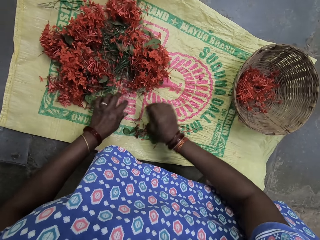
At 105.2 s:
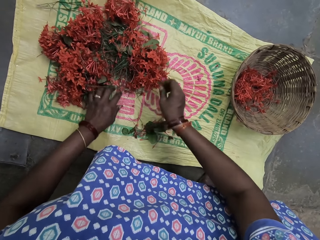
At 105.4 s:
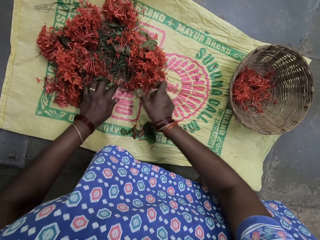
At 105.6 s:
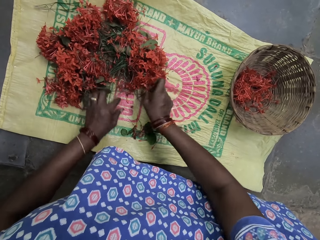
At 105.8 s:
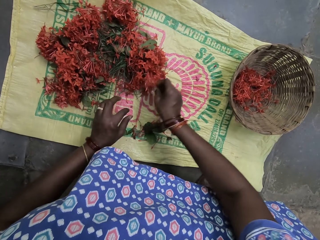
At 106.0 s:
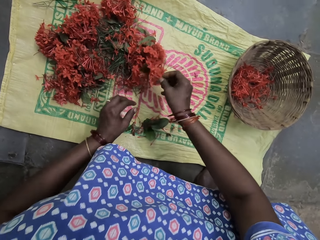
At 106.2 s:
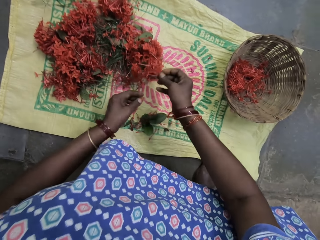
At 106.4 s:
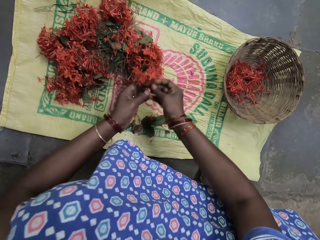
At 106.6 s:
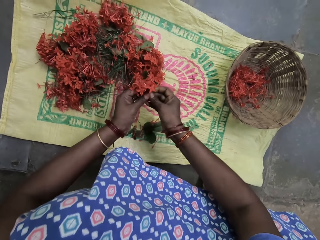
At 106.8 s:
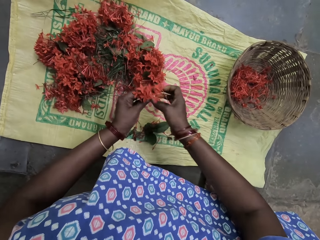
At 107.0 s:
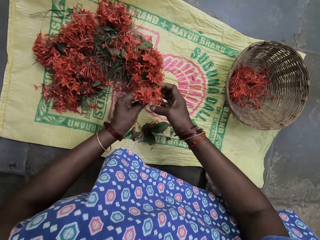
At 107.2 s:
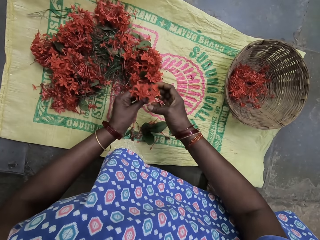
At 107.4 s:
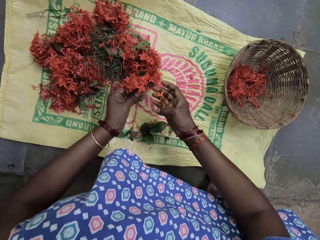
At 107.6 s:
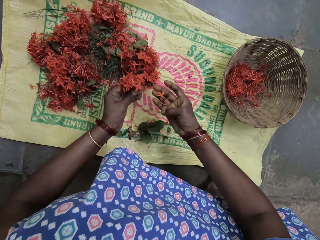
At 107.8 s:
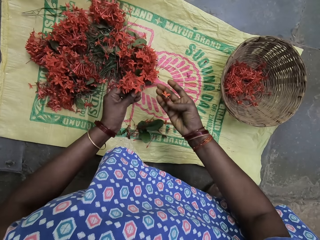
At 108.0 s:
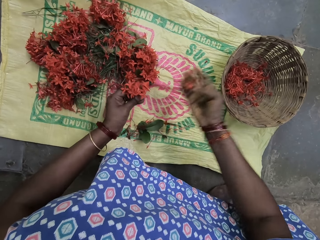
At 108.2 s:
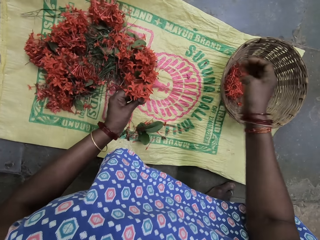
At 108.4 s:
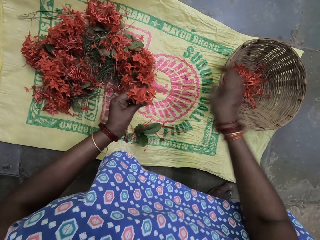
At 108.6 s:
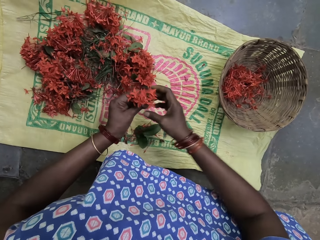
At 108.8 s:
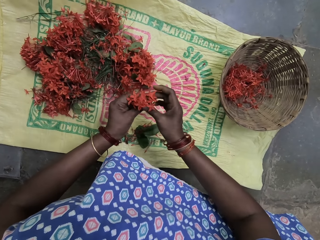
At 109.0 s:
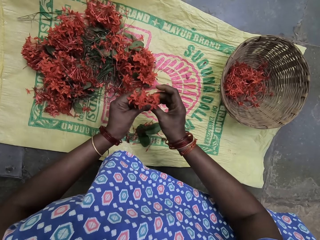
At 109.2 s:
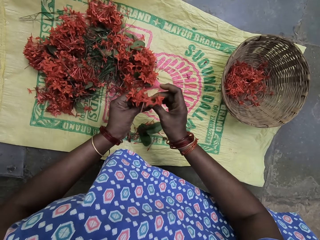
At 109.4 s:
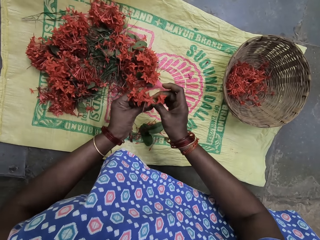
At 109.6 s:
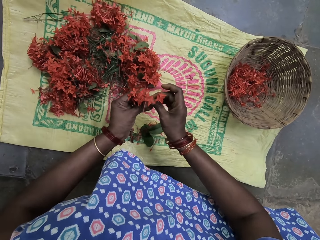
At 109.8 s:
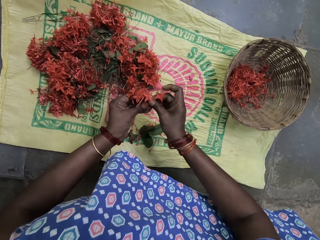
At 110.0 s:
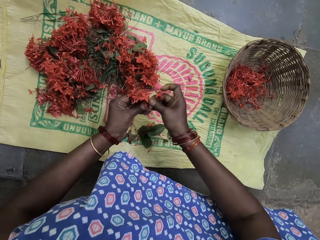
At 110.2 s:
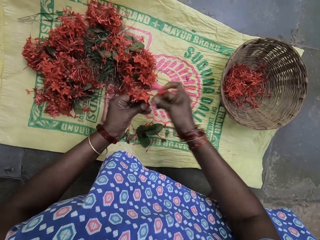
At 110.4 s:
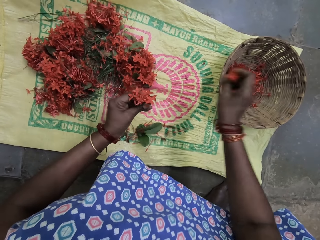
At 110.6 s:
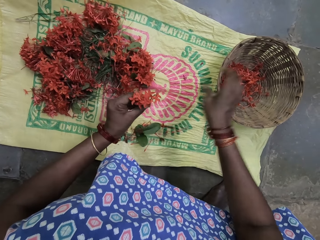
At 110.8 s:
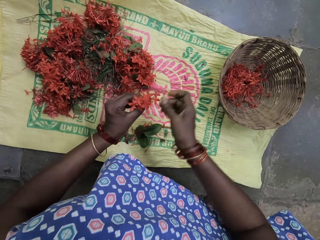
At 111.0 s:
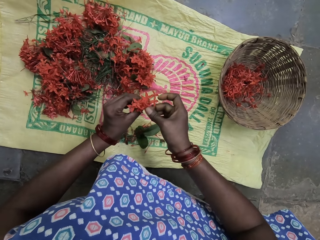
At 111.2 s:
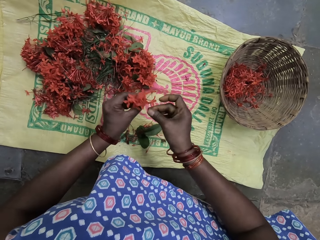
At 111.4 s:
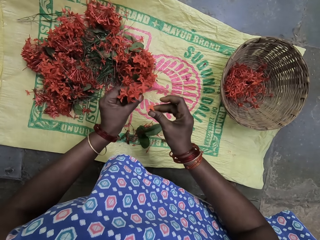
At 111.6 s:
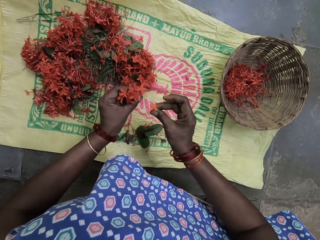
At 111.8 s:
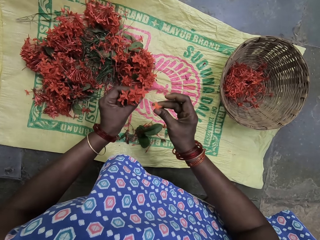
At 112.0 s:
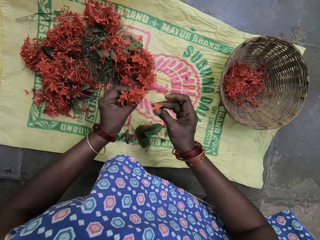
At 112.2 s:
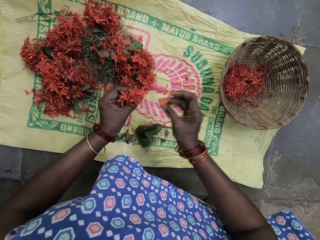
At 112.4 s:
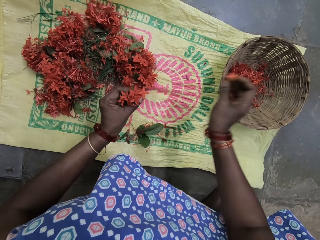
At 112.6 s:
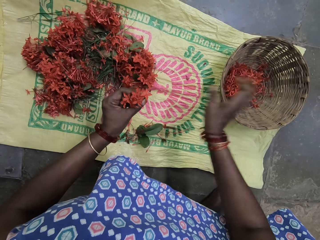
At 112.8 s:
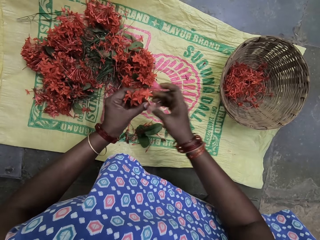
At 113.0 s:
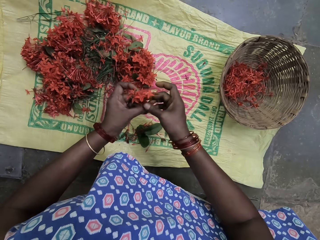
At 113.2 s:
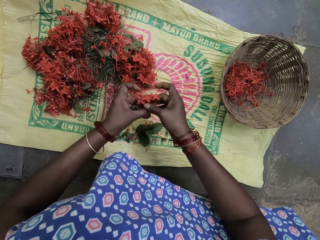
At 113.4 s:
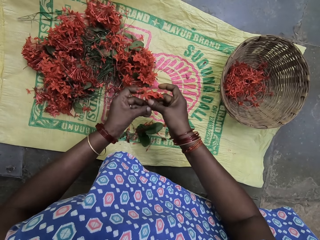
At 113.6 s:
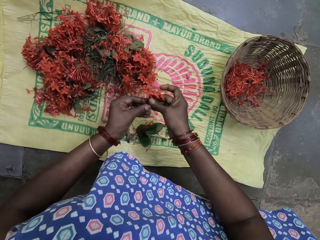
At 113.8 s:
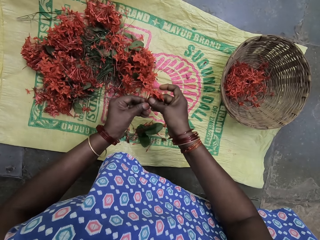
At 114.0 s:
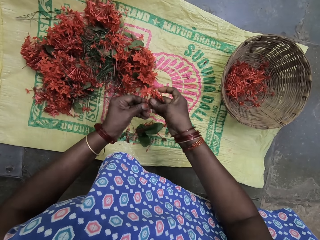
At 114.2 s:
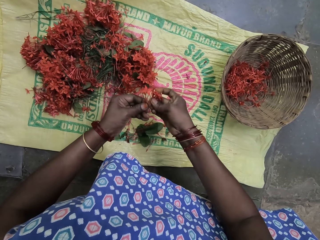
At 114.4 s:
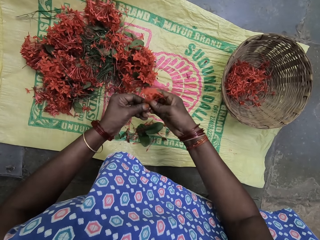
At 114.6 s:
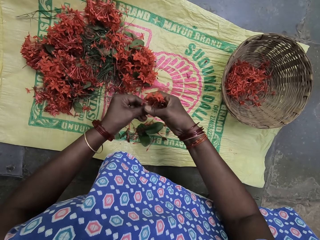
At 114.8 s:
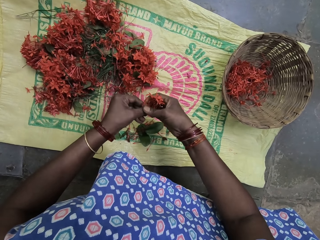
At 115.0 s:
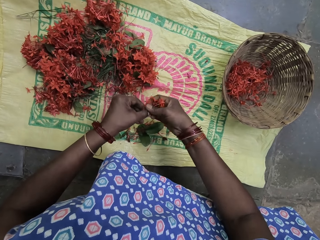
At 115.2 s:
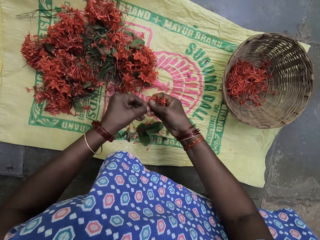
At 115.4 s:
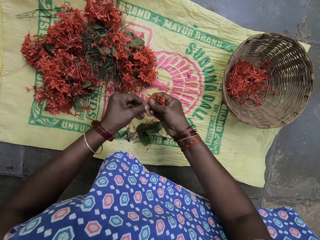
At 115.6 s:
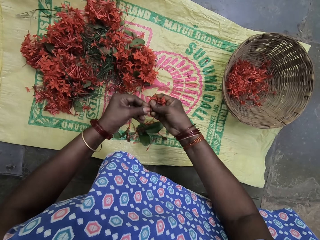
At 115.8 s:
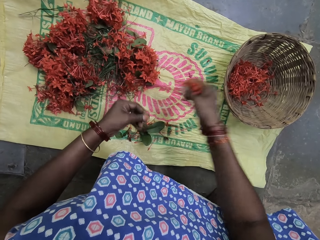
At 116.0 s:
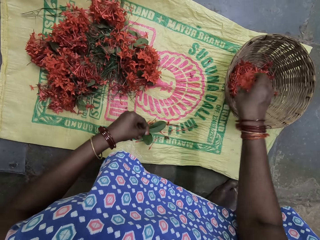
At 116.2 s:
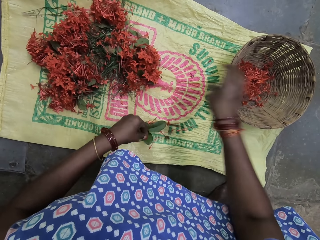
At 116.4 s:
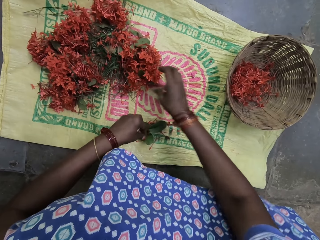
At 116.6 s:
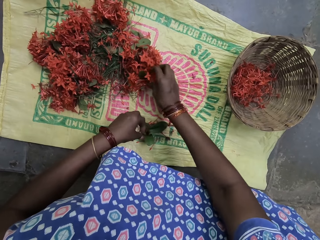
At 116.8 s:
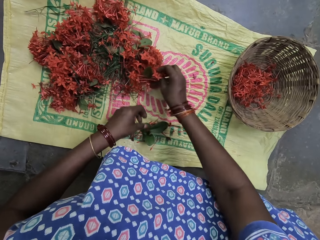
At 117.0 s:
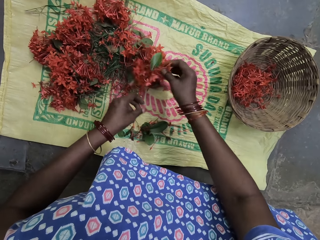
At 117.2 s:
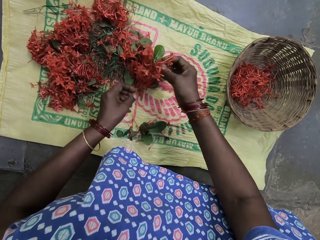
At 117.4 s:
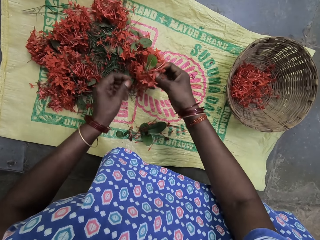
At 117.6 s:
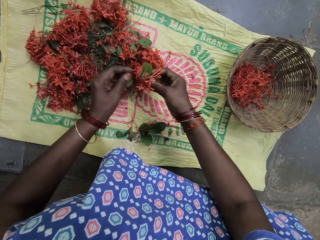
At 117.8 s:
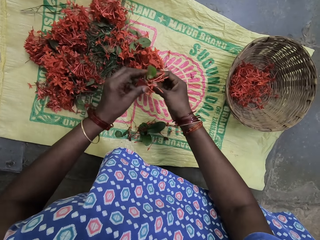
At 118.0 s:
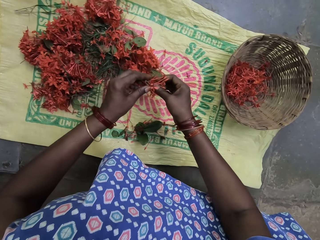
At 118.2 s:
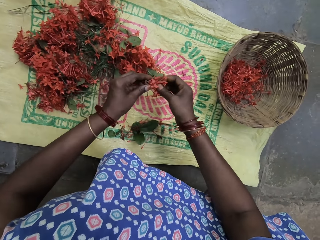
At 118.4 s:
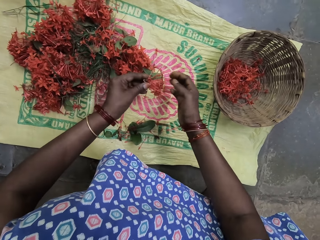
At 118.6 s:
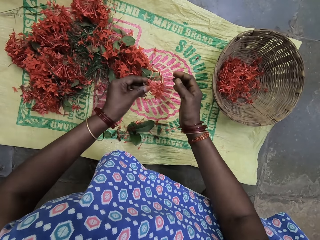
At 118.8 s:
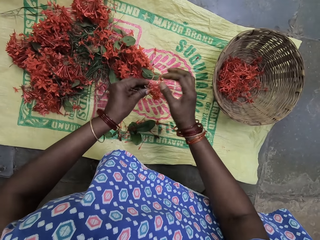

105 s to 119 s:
The camera wearer picks the flower stalk. They drop the leaves or flower petals in the basket. They remove the leaves. They put the flower petals in the basket. They remove the leaves. They drop the leaves in the basket. They pluck the flower petals. They put the flower petals in the basket. They pick the flower stalk.

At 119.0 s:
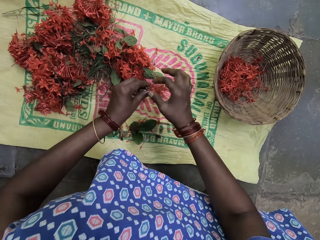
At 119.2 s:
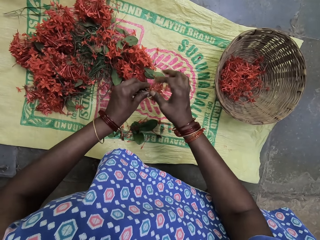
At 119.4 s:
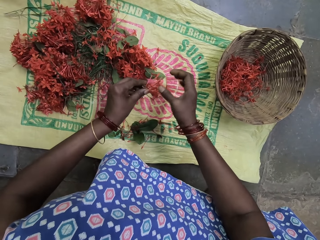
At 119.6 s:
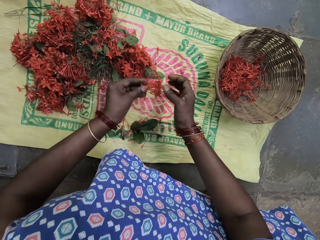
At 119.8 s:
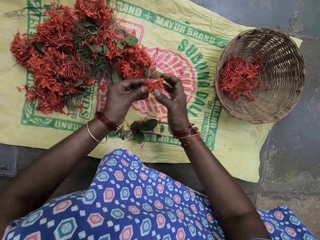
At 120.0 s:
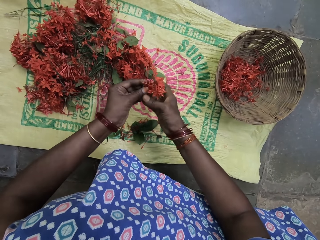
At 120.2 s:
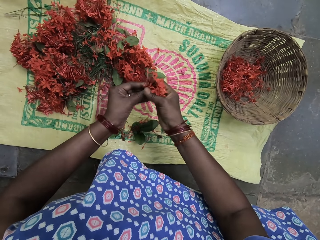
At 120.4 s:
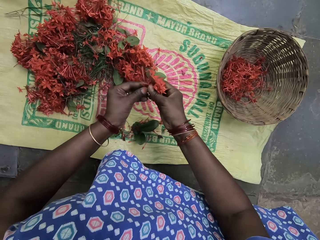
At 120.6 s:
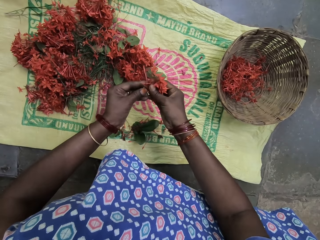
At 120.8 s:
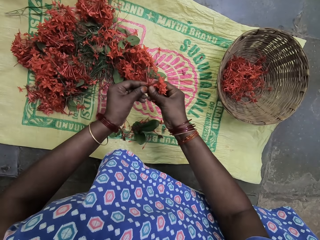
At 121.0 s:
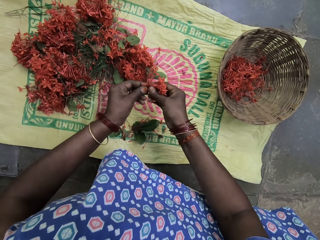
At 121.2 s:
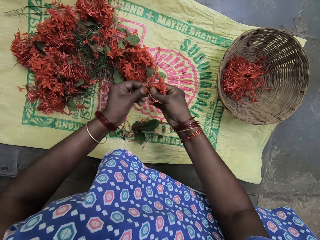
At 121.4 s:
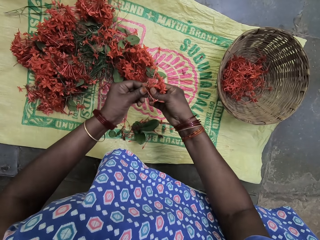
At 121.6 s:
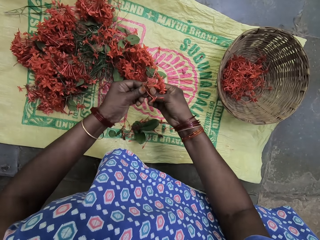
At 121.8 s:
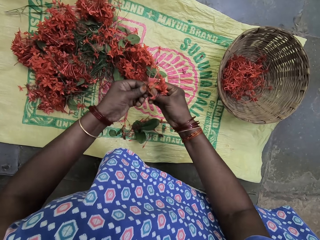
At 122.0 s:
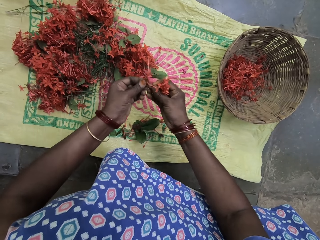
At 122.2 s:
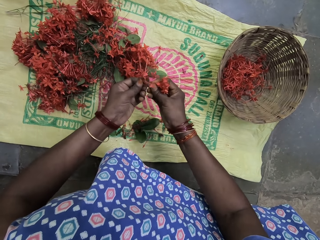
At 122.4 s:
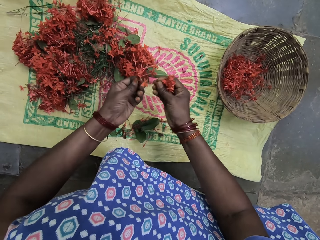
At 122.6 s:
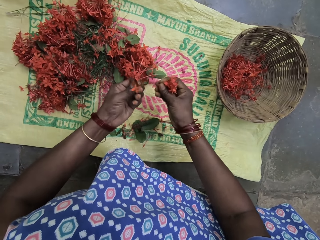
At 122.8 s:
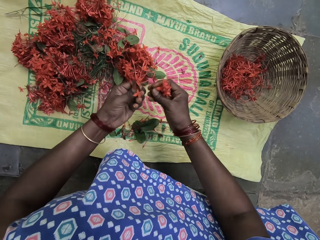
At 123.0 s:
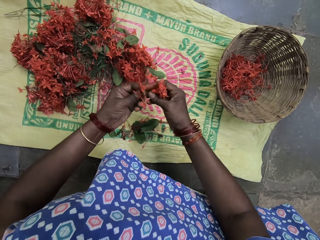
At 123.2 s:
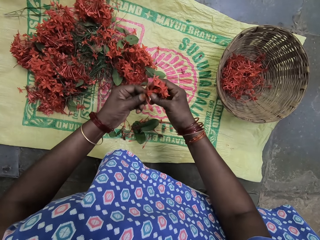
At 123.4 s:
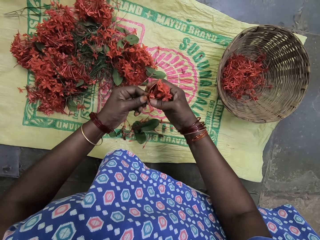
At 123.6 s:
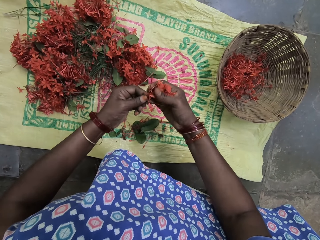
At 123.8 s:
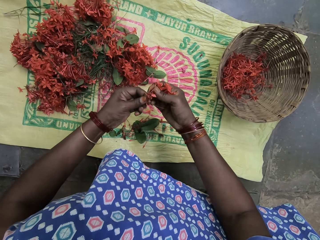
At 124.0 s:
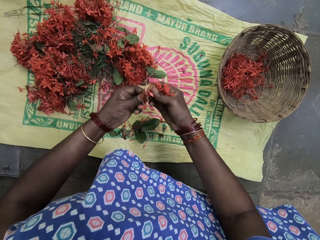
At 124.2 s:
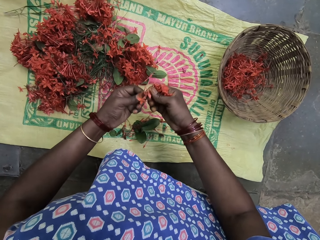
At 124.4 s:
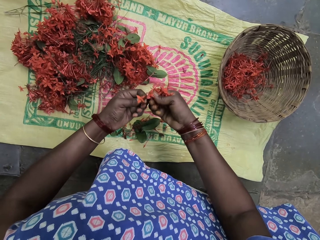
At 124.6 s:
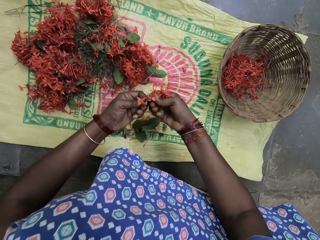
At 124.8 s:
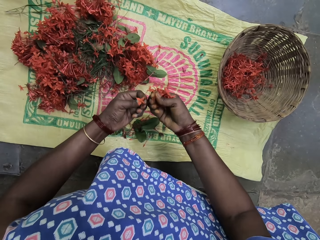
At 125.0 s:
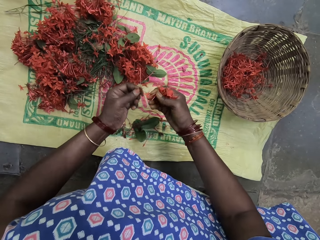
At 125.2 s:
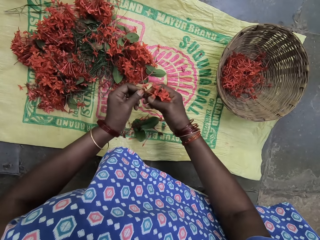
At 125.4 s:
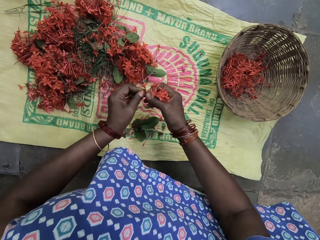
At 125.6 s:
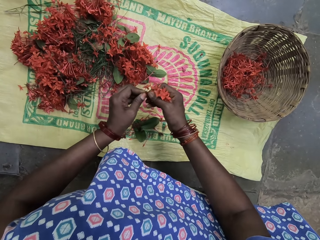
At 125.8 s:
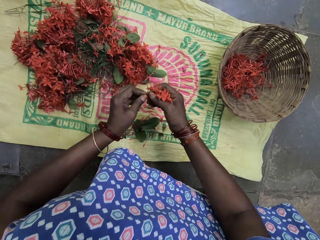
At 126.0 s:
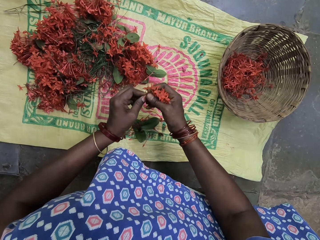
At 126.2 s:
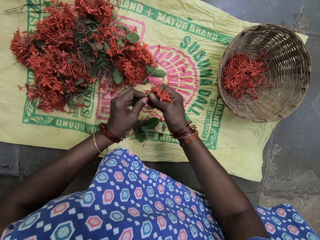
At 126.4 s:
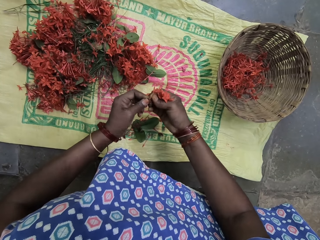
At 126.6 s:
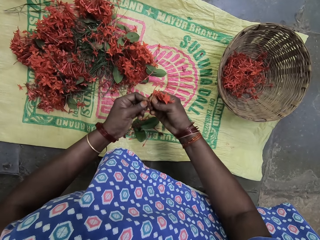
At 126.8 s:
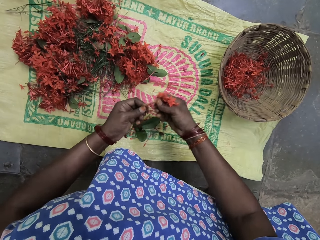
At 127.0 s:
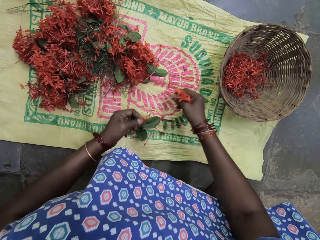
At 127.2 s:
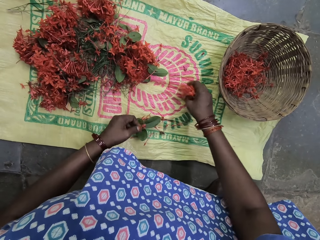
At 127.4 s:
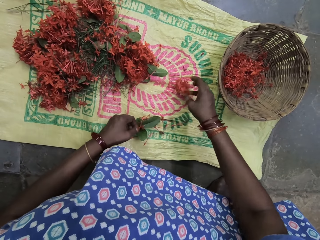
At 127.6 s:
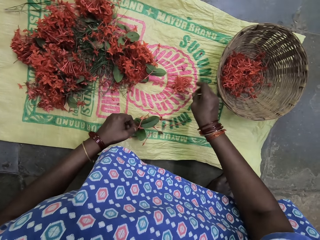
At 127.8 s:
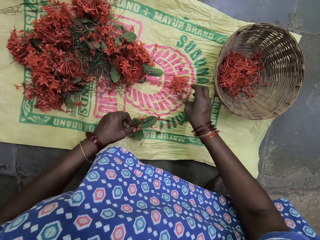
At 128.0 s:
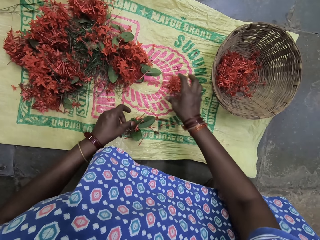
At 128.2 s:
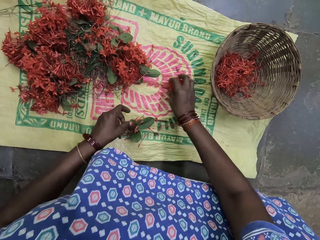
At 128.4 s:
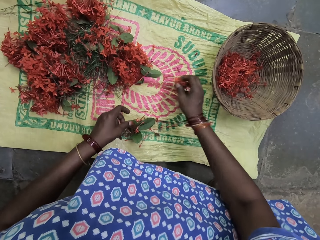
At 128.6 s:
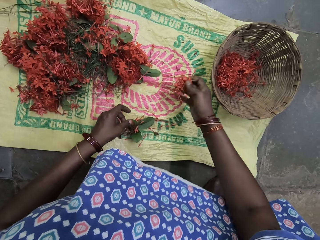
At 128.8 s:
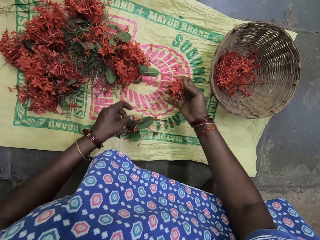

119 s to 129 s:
The camera wearer checks the plant. They pluck the flower petals or leaves. They place down the flower petals on the sack. They pick the leaves.
